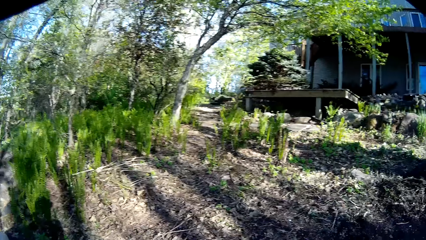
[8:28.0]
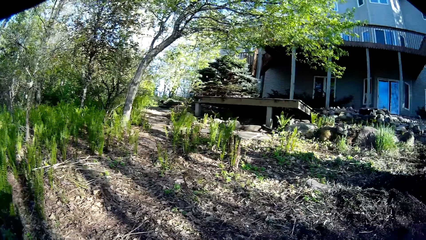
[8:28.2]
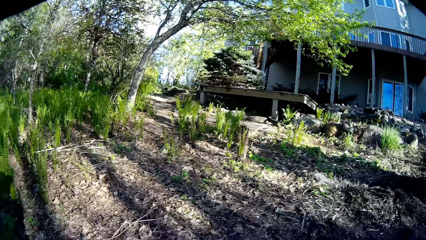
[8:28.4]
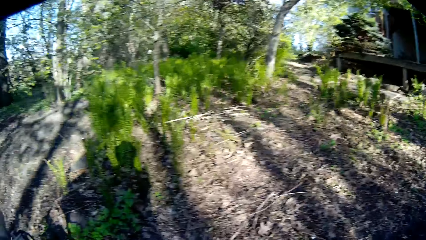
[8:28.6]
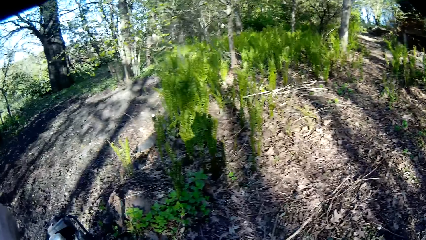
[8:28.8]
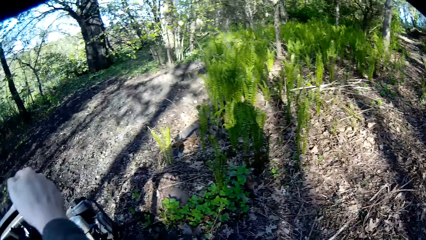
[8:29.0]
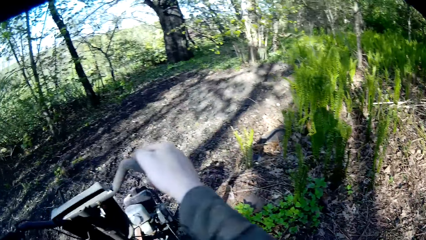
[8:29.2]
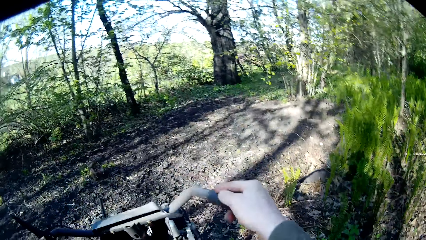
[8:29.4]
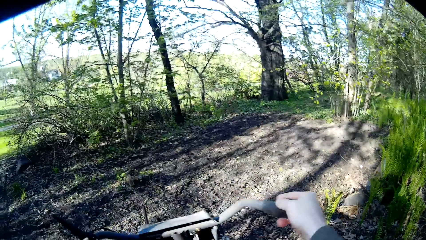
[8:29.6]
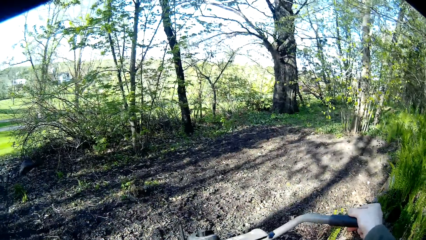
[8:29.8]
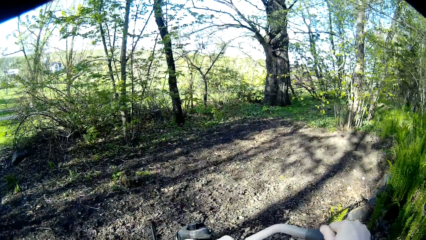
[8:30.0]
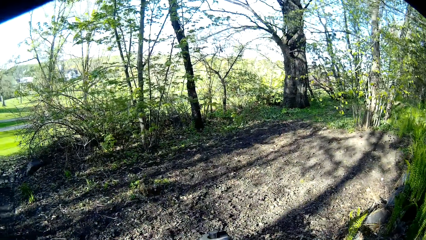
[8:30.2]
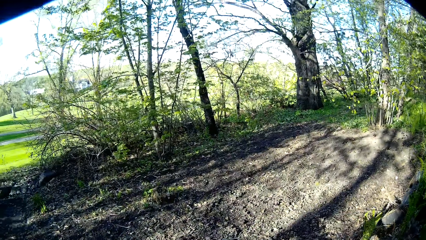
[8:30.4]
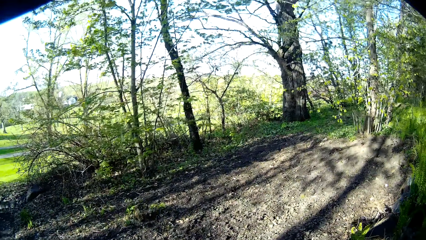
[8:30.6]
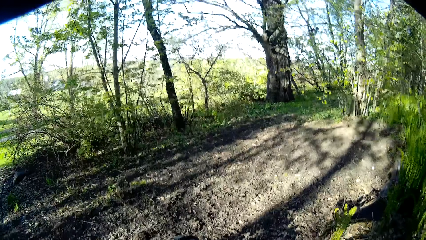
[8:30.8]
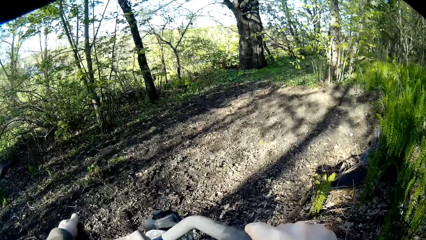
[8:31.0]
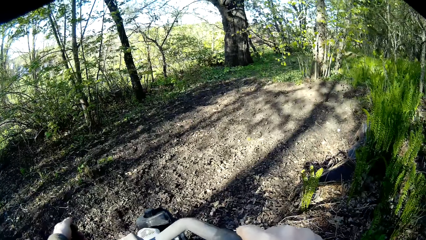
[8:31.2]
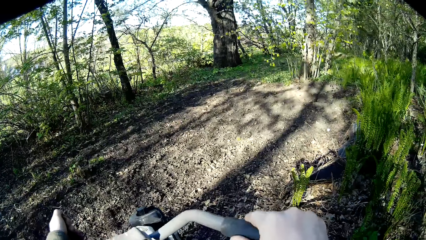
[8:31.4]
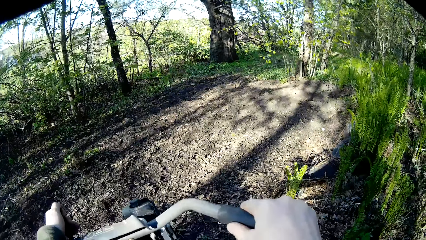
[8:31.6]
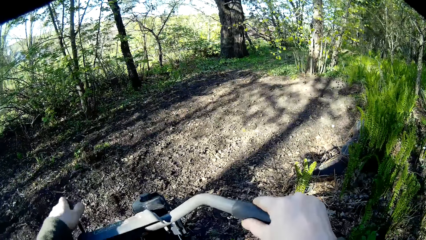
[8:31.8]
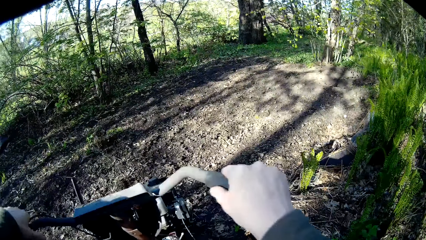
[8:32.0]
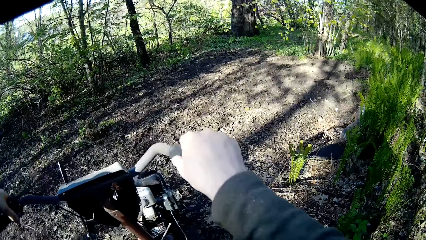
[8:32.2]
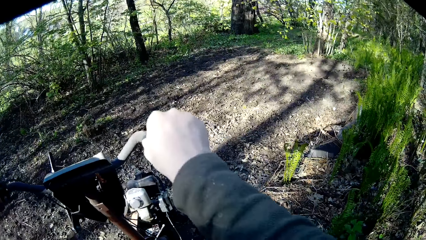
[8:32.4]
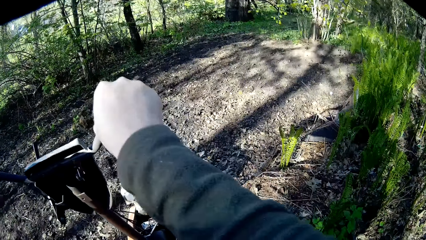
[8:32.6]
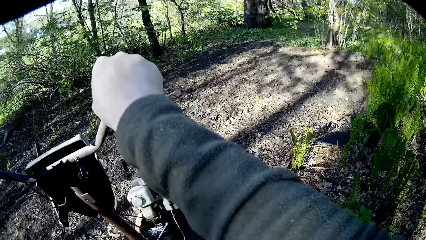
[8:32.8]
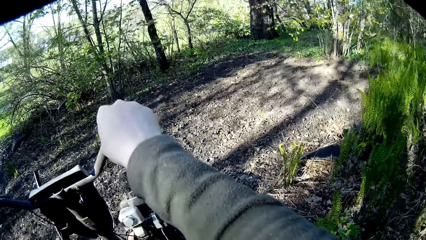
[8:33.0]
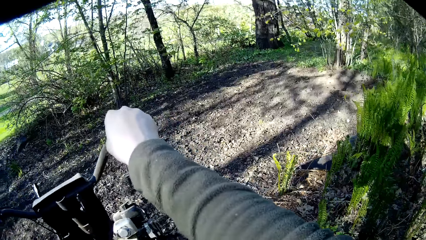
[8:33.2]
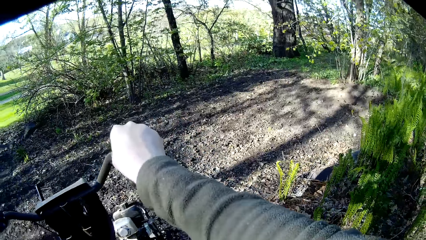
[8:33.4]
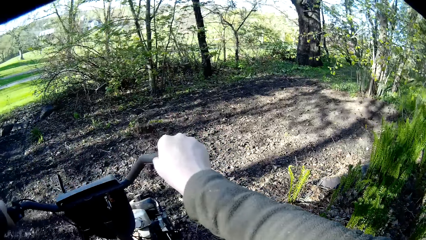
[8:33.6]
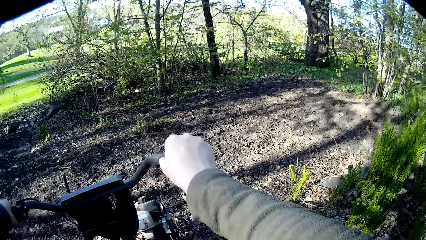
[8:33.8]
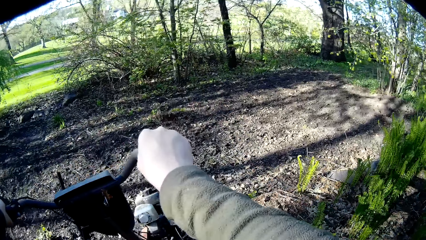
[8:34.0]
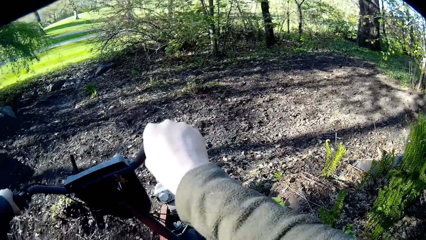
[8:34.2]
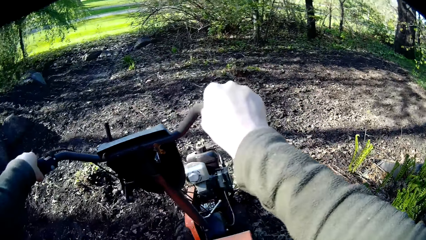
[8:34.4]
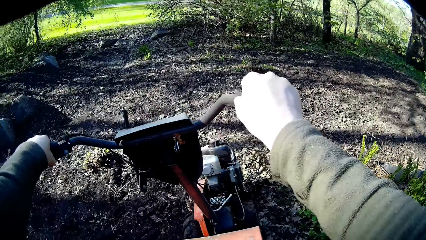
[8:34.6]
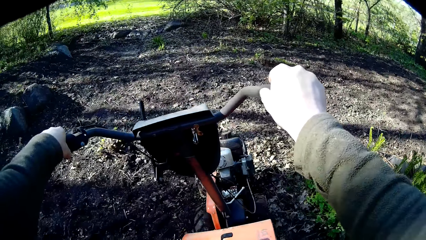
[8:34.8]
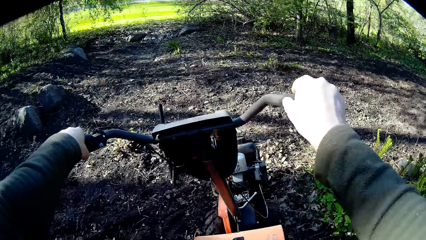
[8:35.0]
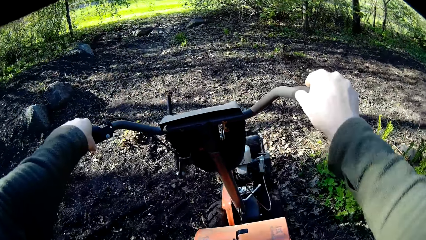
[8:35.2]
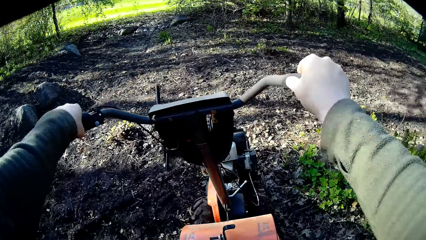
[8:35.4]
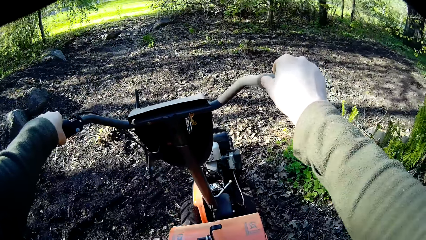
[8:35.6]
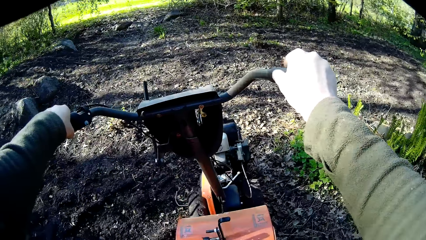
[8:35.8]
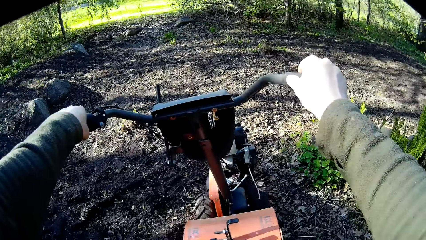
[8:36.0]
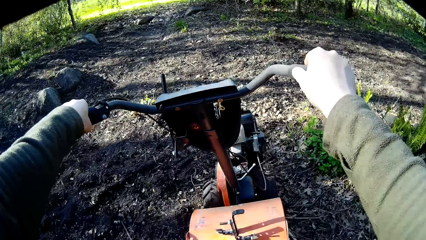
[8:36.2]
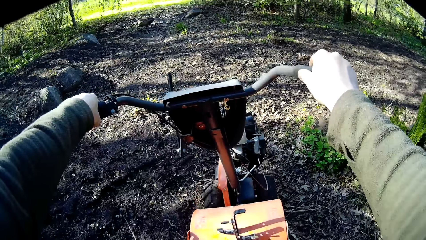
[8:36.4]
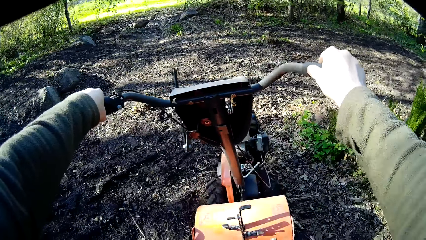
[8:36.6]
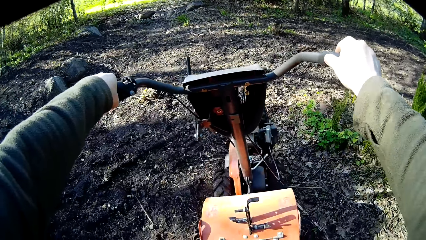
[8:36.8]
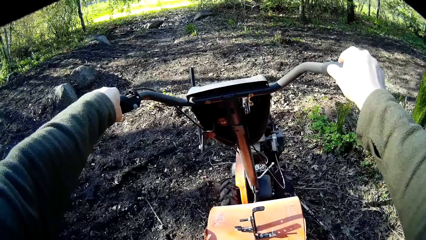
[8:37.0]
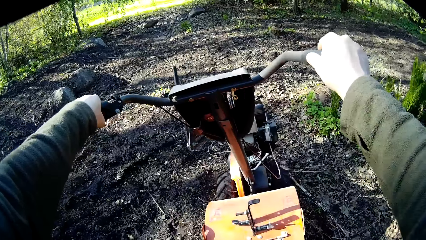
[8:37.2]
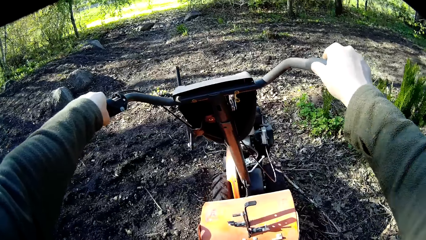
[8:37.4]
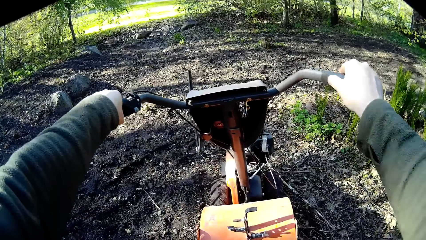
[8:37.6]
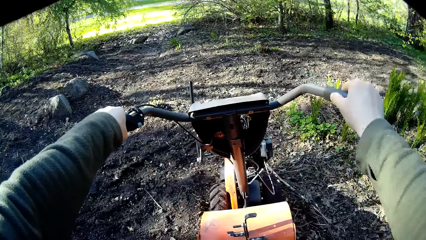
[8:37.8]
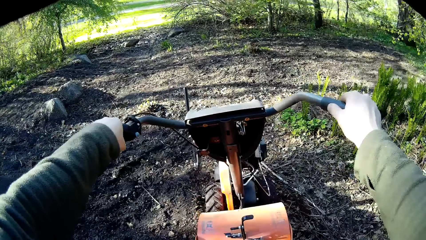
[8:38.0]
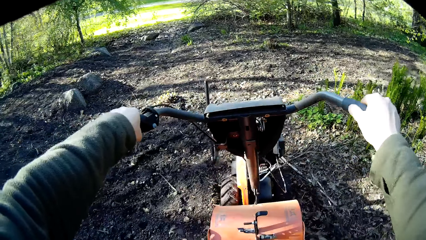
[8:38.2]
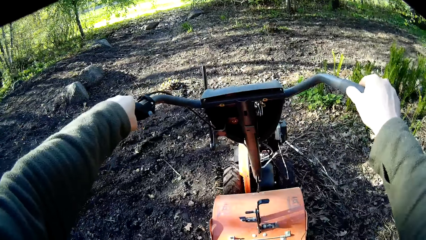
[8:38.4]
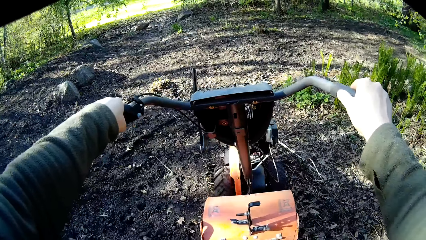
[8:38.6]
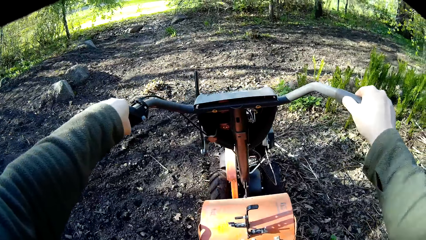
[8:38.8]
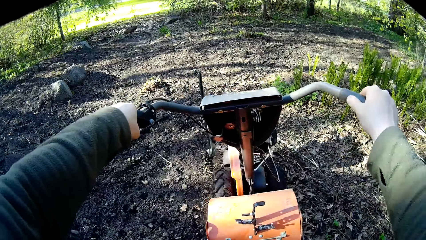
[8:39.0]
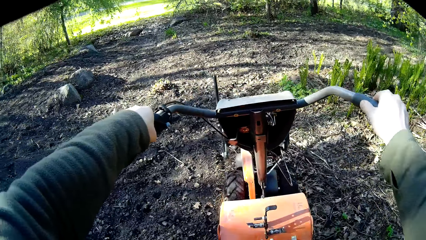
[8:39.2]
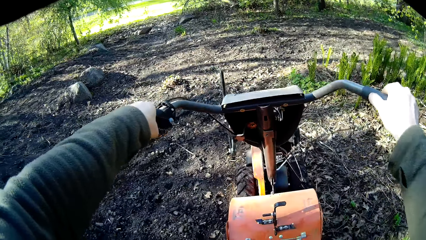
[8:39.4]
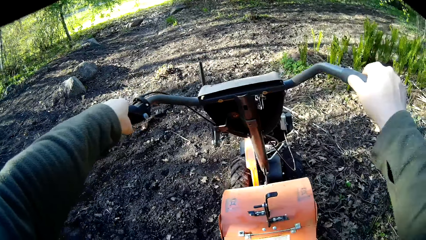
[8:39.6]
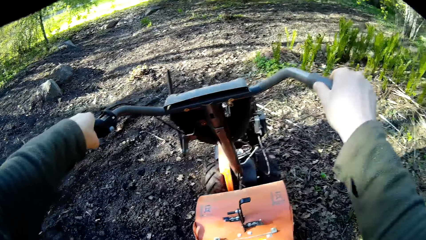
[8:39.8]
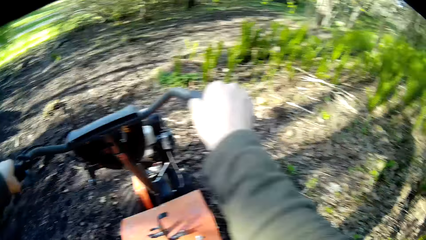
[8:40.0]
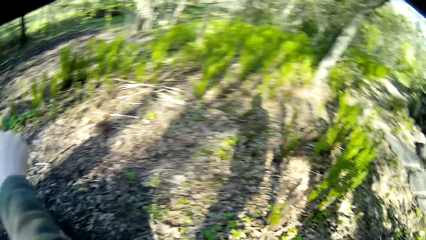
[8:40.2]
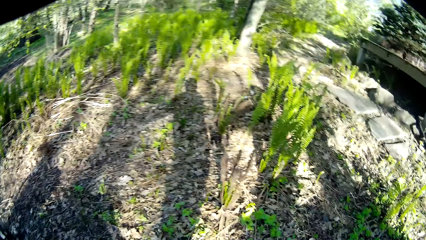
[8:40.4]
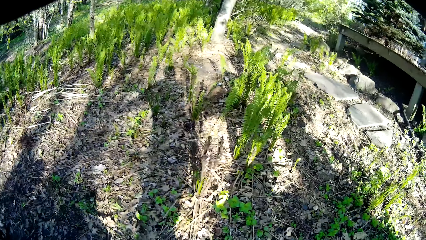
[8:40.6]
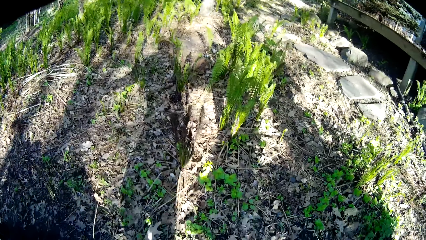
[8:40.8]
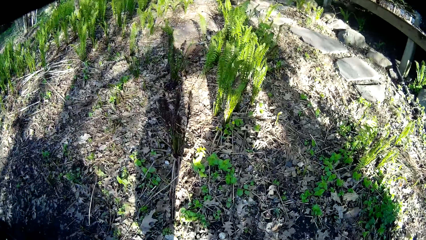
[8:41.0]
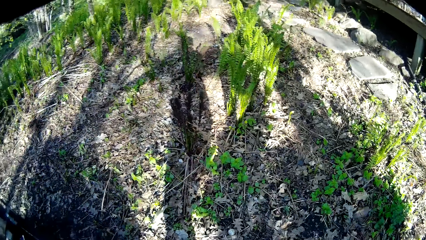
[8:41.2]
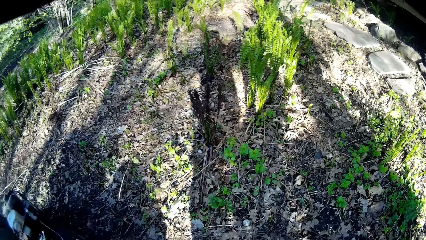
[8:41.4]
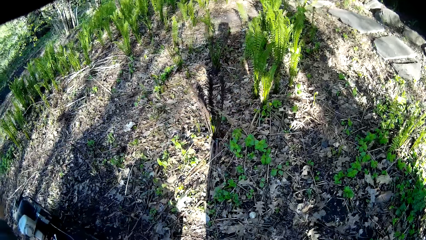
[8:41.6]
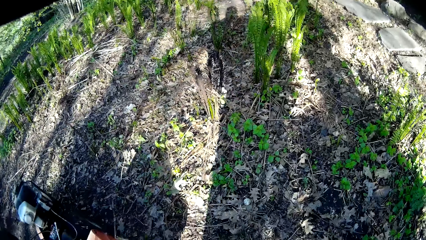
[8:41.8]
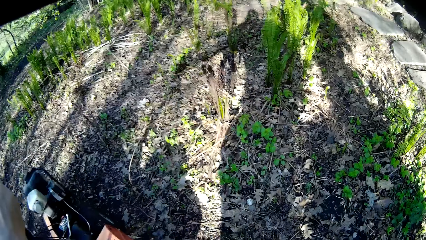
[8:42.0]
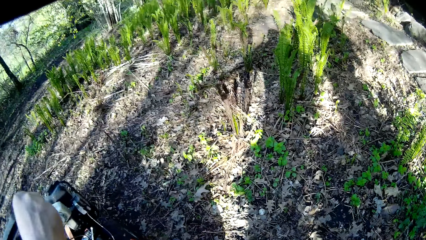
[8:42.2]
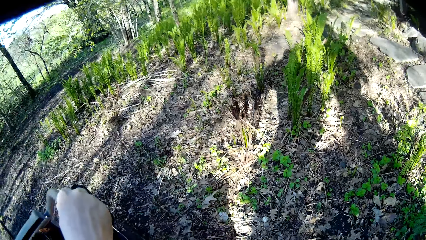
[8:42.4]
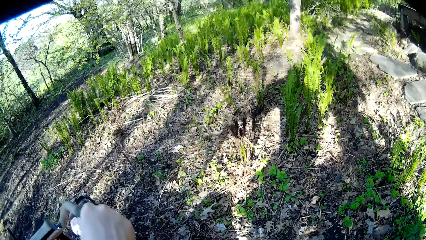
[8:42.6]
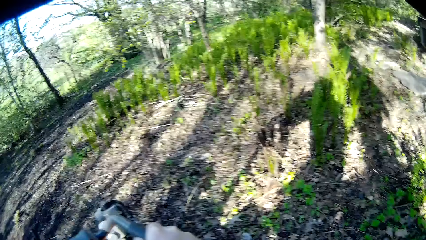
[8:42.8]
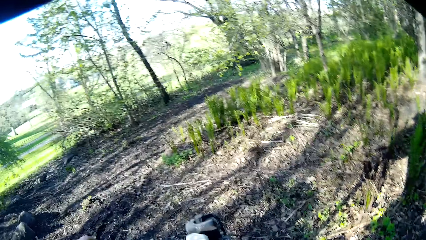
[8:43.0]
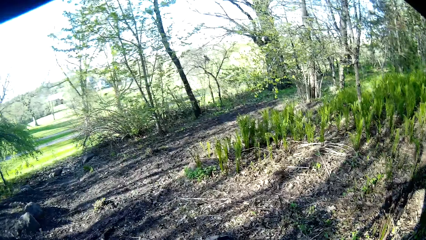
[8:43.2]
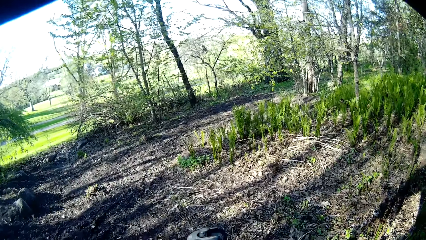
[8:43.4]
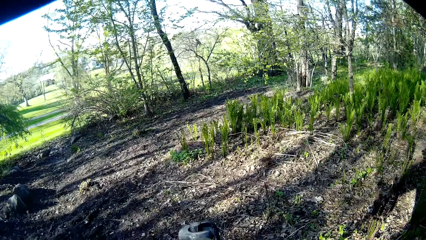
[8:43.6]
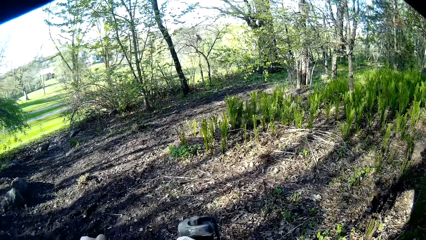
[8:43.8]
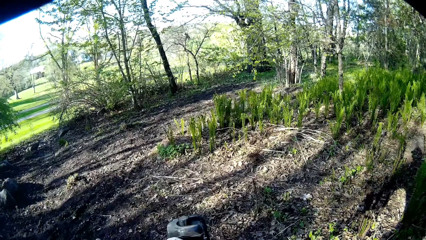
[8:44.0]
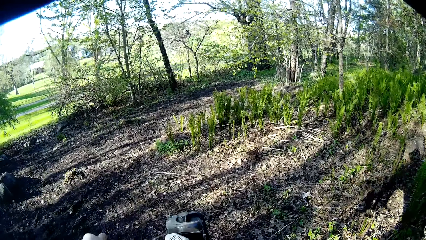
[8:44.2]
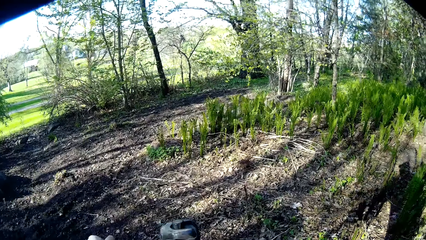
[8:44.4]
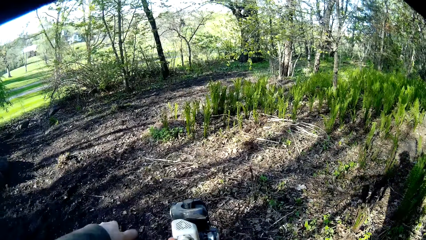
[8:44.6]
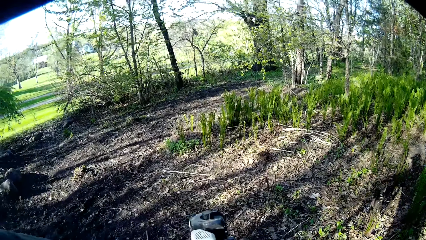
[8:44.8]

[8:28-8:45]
The camera wearer pushes down the handle on the soil tiller with his left hand. He moves the gear handle. He holds the left handle of the soil tiller with his left hand. He pushes down the handle on the soil tiller with his left hand.
